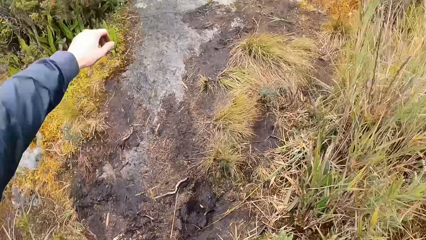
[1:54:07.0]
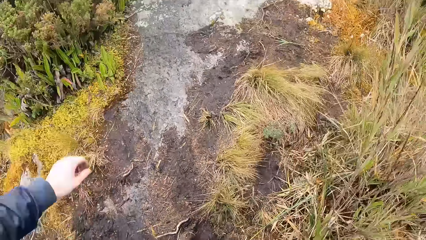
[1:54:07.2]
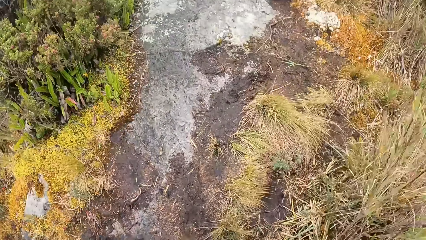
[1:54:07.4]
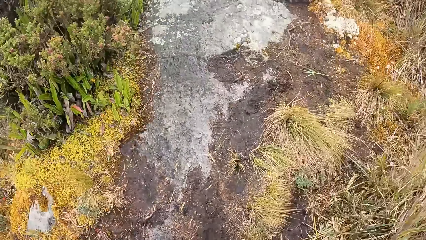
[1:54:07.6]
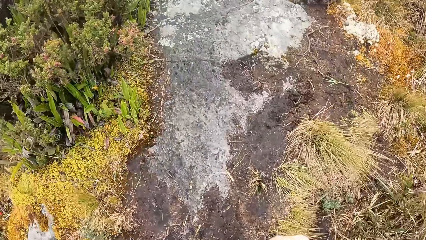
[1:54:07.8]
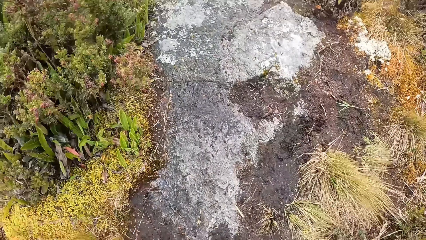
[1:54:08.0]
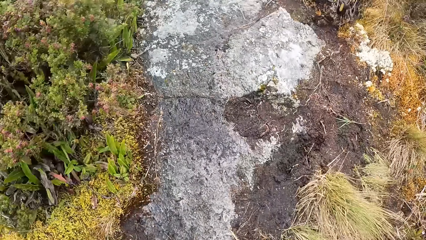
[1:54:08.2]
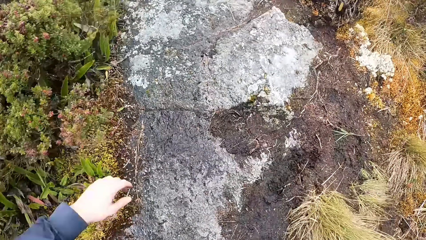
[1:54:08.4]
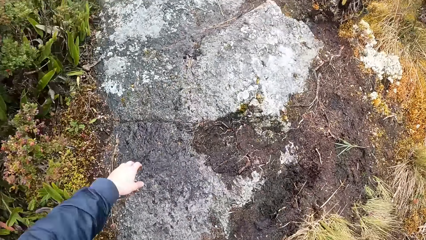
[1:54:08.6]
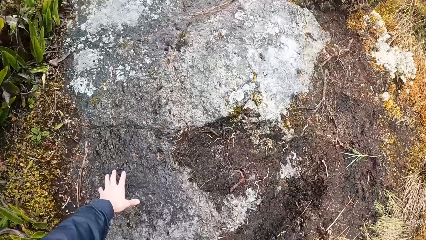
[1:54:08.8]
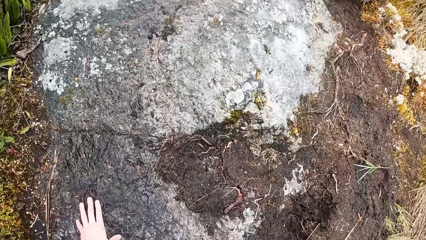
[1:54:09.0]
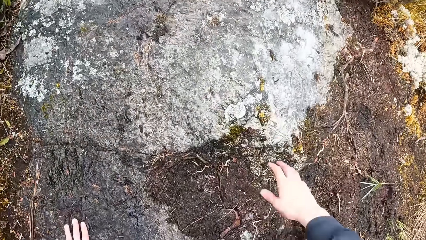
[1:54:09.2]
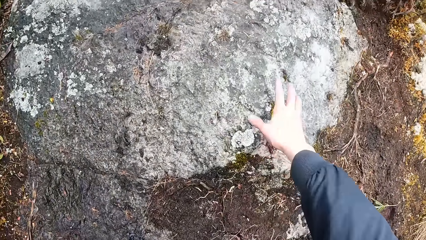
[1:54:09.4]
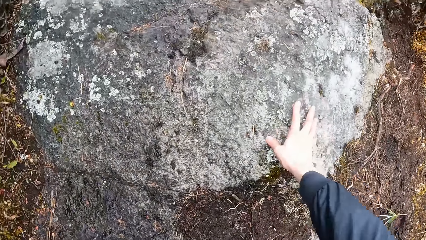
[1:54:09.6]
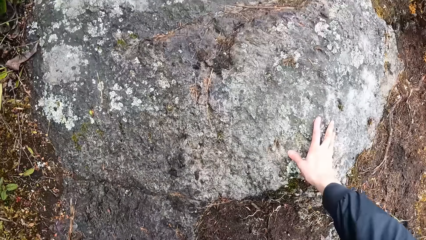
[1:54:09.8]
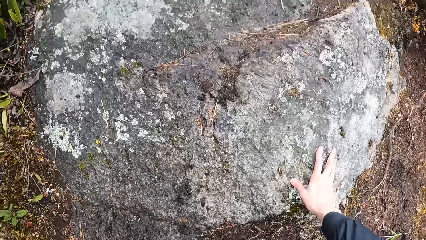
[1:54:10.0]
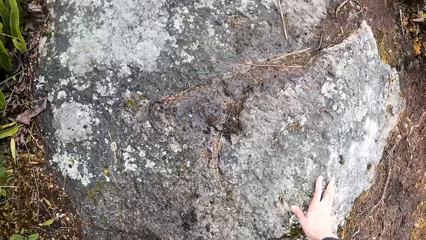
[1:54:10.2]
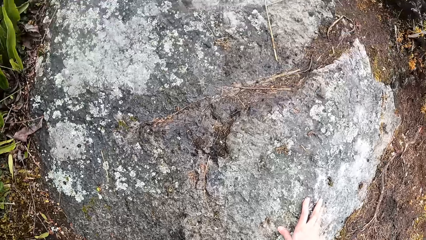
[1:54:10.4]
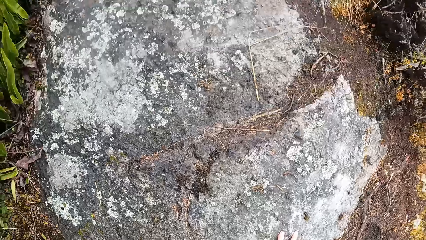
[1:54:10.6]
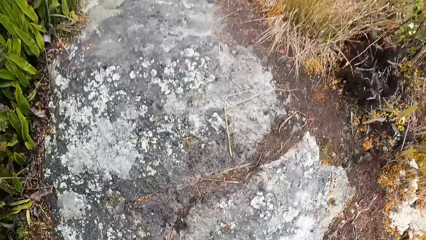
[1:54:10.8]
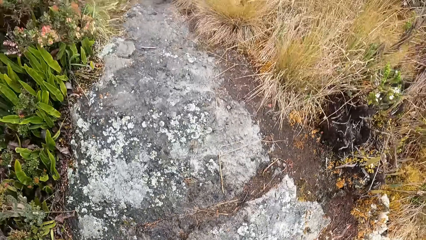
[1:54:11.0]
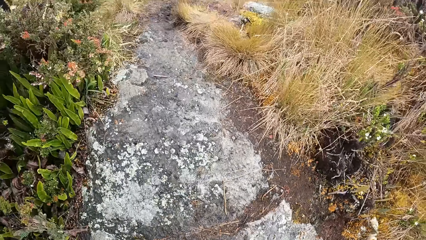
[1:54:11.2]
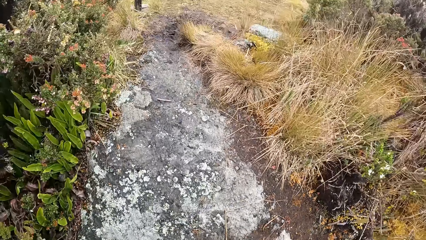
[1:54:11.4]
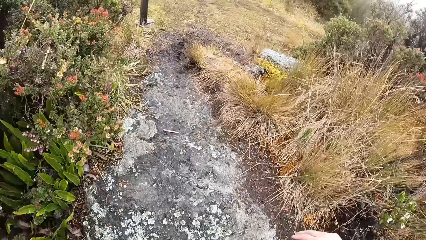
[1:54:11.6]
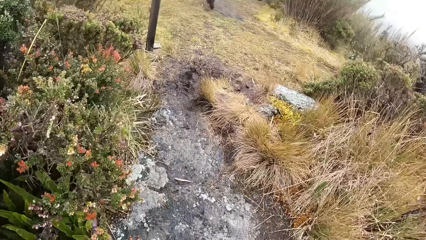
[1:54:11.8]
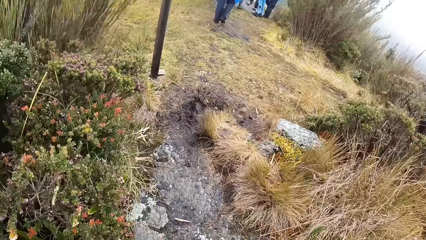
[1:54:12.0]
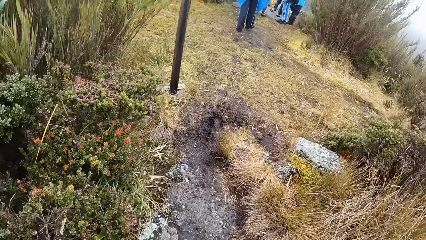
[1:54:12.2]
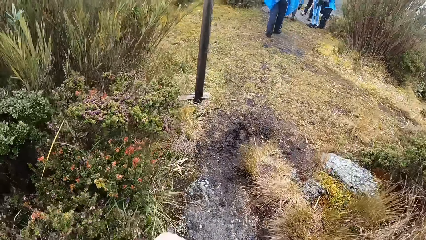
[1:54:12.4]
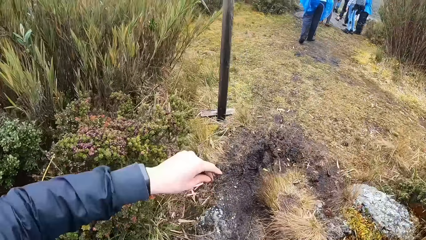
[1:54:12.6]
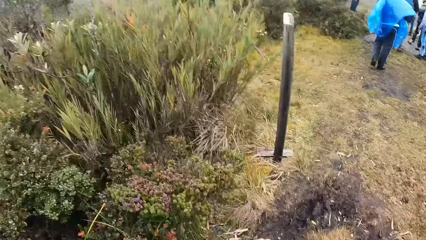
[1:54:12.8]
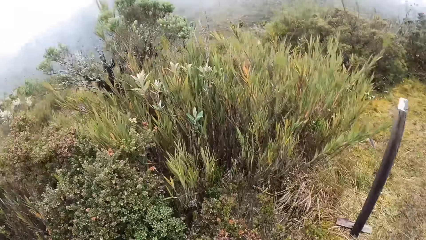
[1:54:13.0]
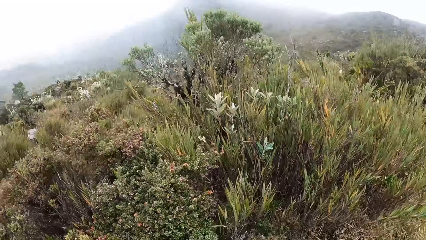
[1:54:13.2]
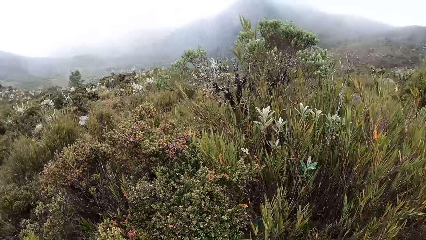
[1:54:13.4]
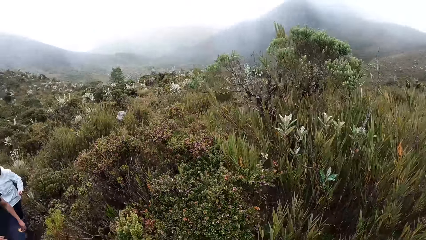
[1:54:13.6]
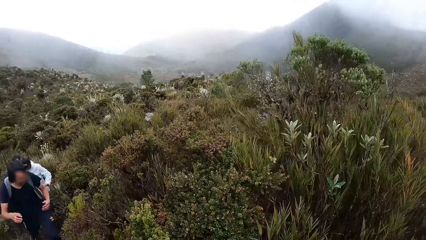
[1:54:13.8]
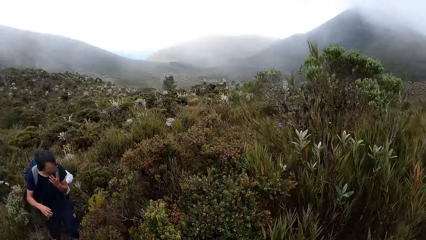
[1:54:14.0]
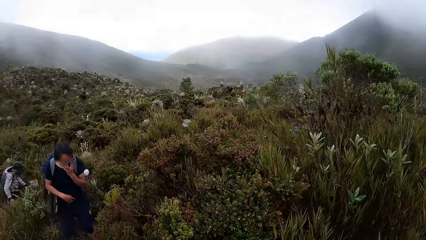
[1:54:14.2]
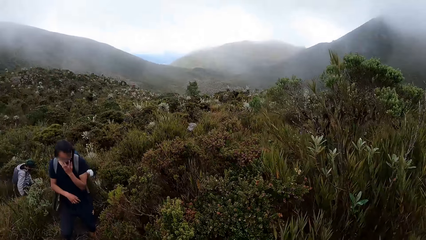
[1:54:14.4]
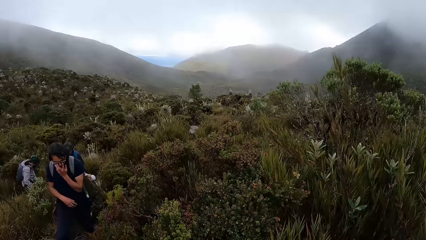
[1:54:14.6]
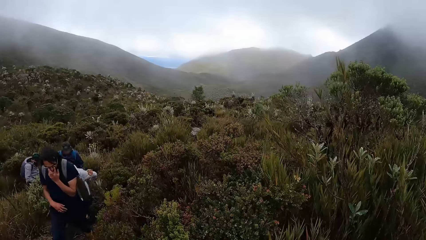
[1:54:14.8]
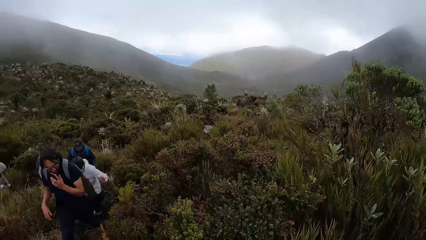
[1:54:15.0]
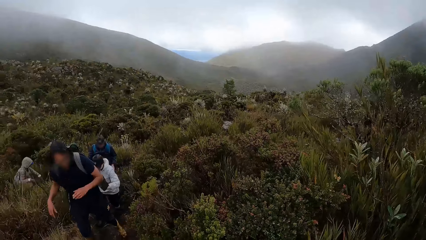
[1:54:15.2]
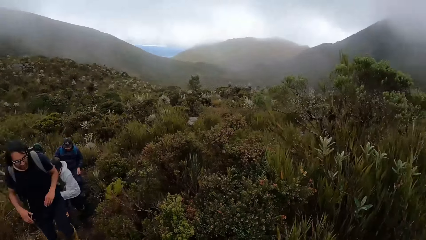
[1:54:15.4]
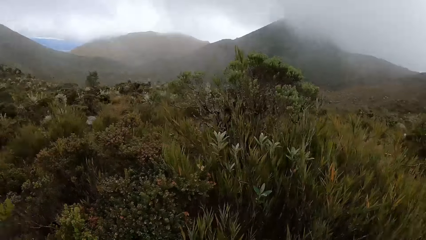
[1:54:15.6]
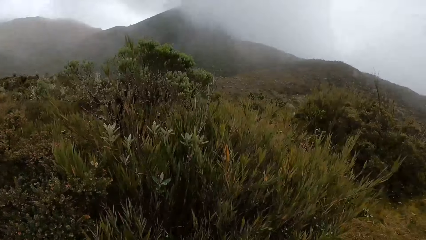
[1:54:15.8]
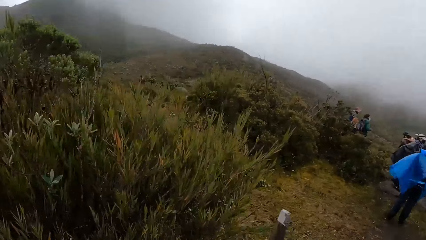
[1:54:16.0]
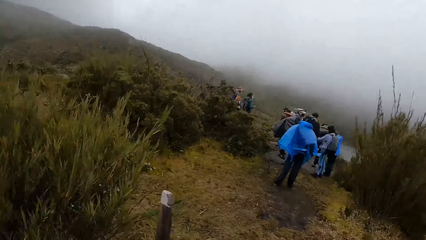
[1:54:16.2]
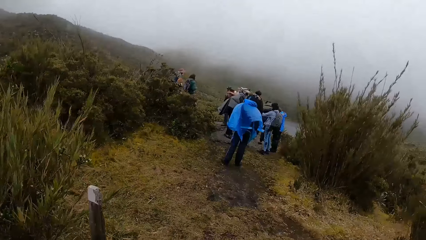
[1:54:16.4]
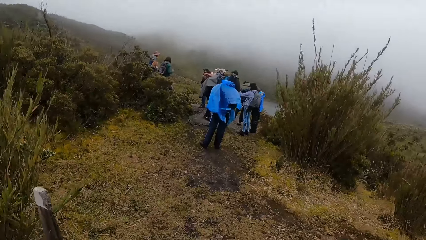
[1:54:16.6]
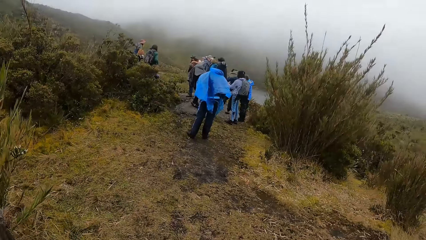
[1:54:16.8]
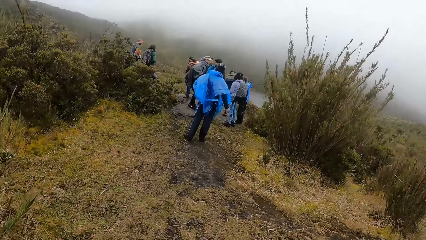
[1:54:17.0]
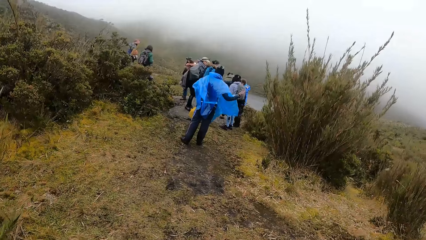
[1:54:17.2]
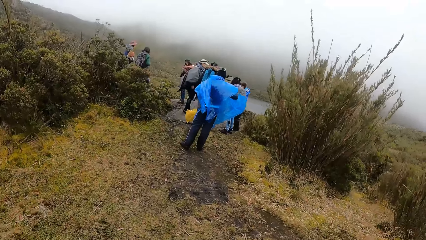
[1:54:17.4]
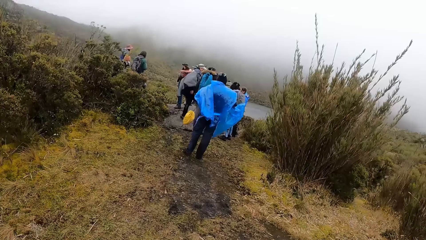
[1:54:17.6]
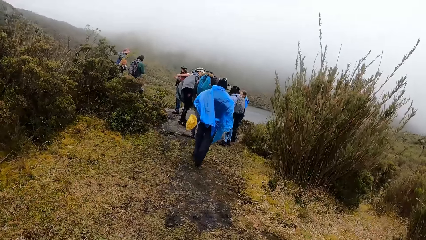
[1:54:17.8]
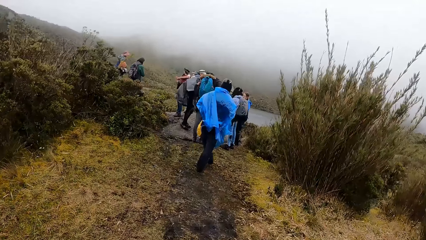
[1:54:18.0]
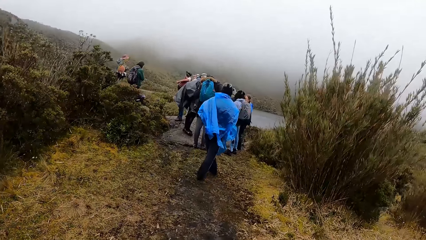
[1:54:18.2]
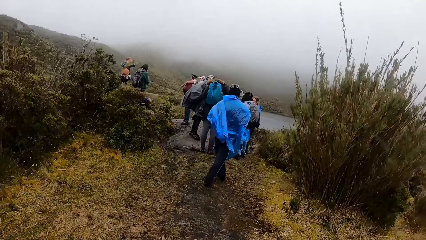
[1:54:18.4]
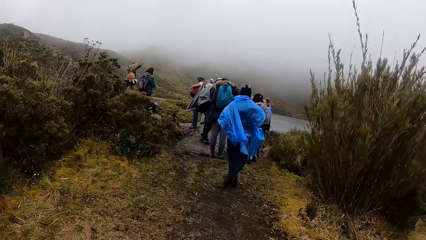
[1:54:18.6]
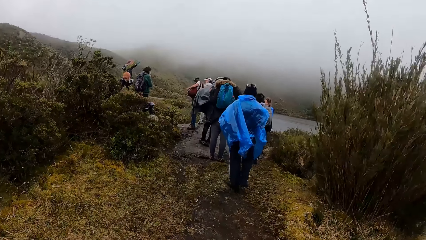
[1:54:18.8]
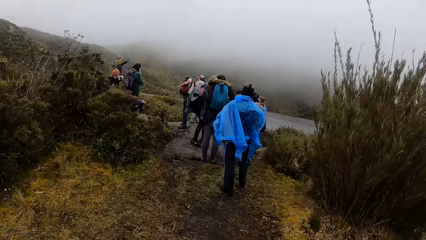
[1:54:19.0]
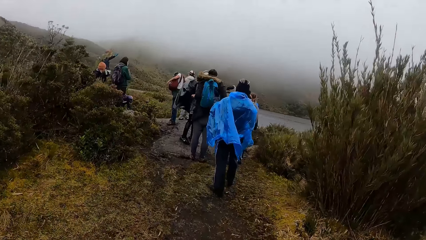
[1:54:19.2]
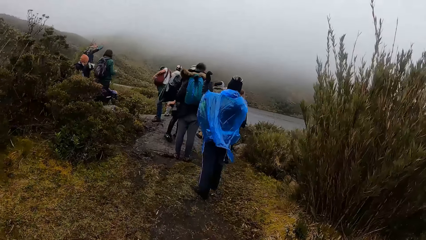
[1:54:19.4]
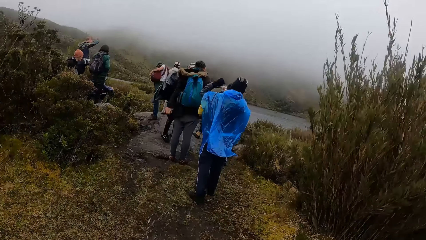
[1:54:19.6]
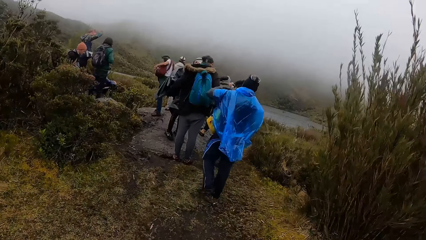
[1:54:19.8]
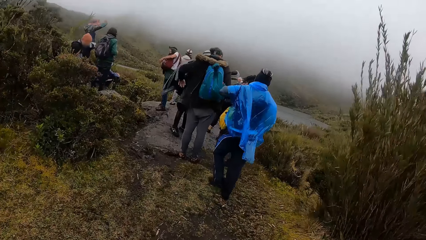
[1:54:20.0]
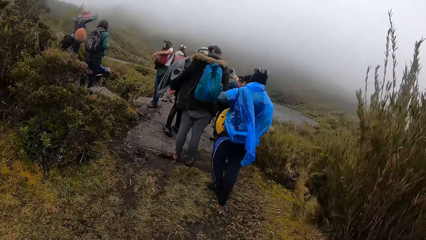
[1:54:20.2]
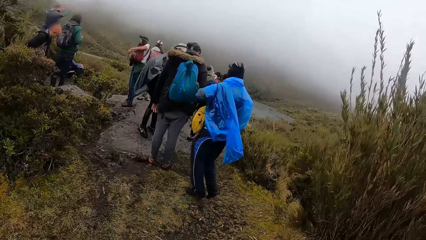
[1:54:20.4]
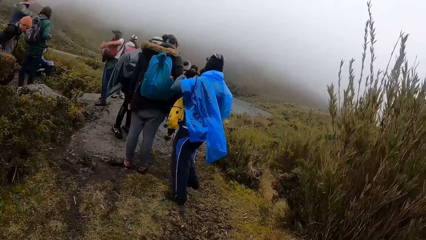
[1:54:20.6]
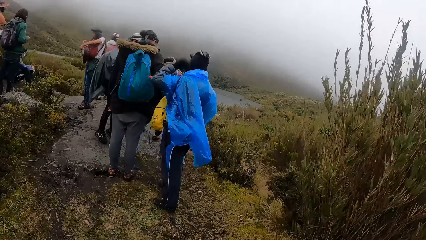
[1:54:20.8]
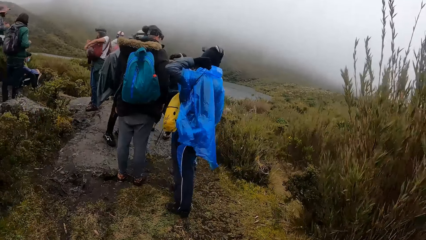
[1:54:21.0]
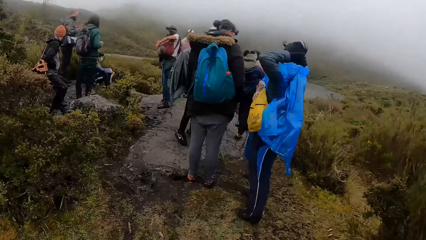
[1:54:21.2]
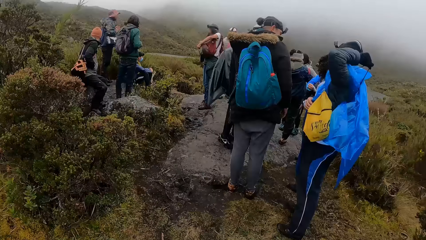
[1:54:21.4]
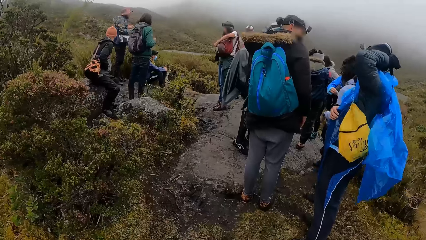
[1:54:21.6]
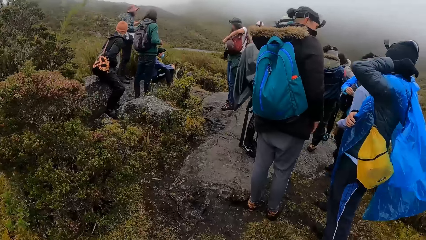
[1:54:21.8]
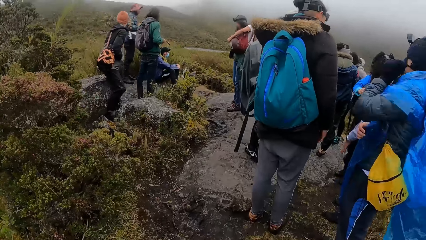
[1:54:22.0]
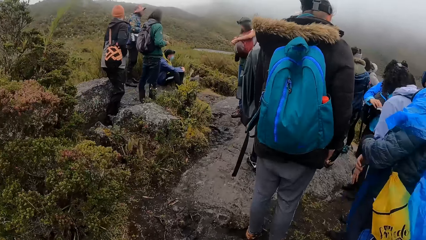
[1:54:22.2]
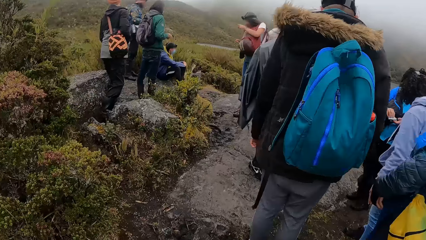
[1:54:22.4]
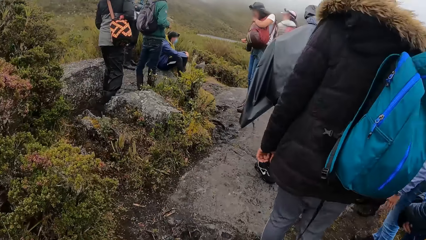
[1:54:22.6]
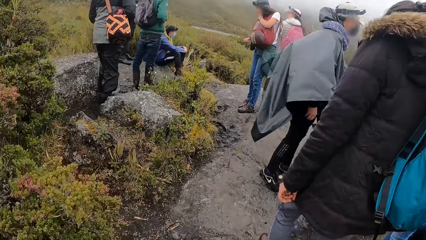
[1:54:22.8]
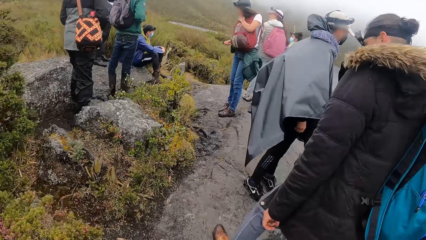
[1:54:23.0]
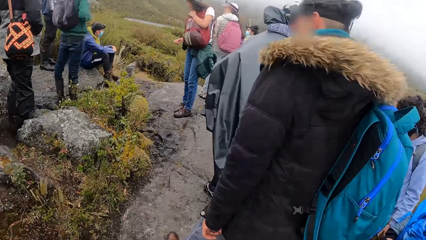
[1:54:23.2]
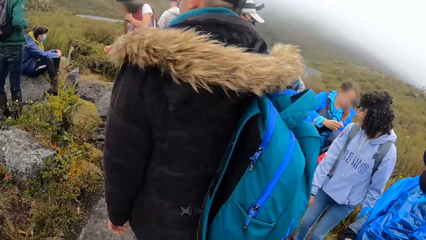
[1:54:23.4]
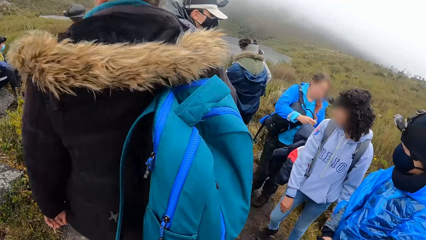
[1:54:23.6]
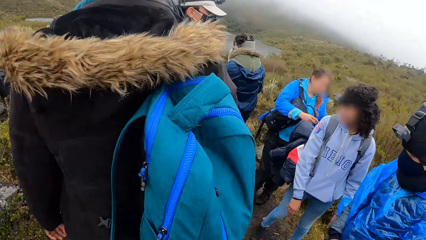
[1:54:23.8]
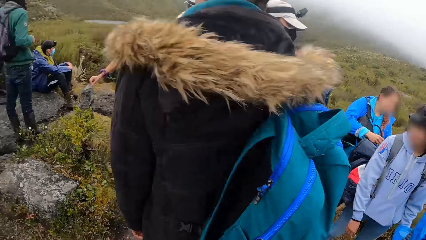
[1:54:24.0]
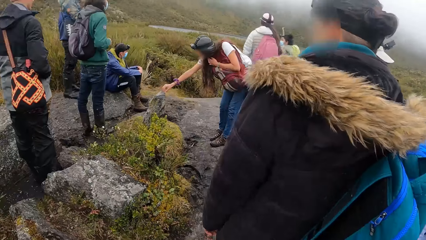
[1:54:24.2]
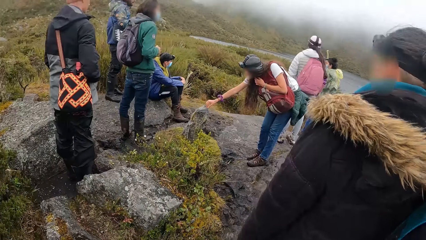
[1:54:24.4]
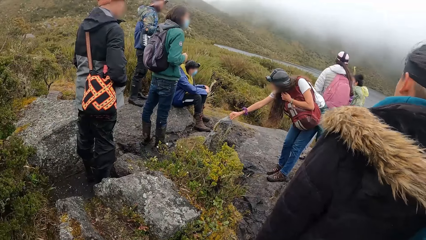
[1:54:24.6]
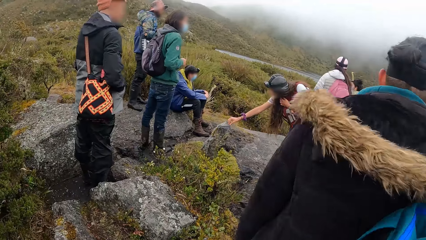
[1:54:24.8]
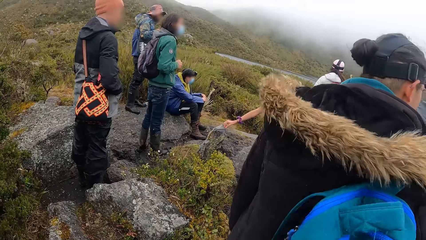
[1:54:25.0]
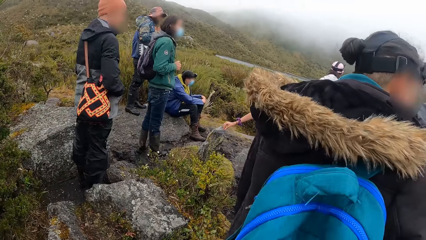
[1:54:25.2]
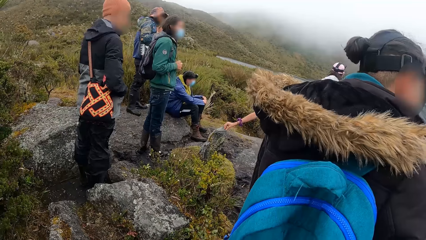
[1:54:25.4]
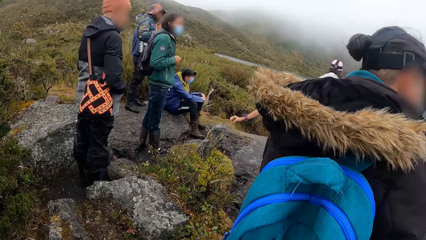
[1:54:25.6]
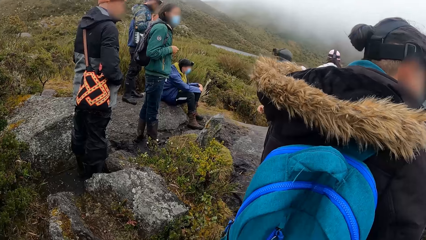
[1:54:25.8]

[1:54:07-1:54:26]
The camera wearer moves his hand. He walks on the pathway. He climbs a rock on the marshy mountain trail on the mountain with both hands. He crawls on the mountain. He walks on the pathway. He looks on the other side. He walks on the pathway.
